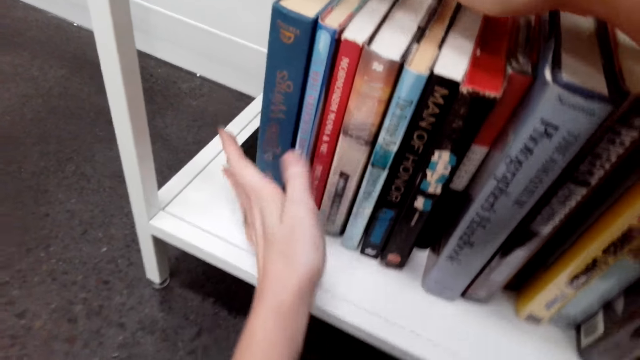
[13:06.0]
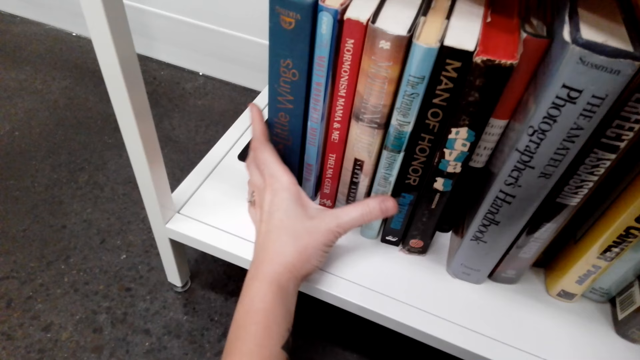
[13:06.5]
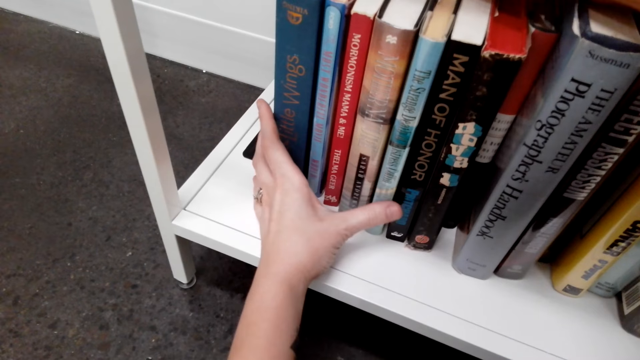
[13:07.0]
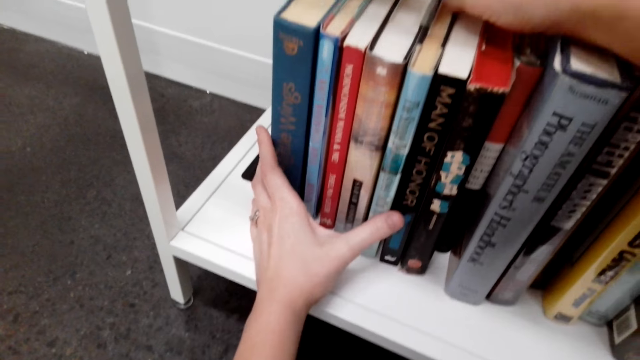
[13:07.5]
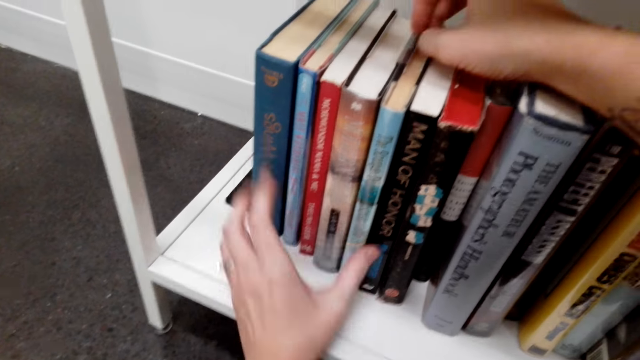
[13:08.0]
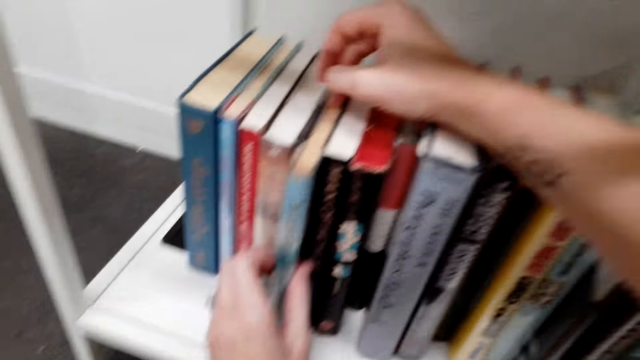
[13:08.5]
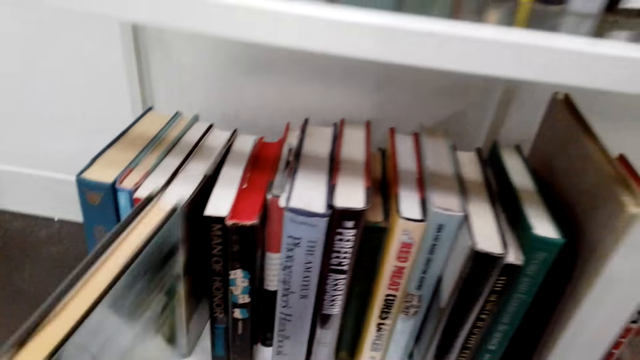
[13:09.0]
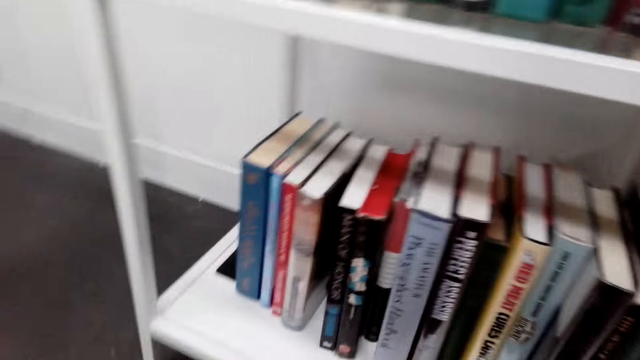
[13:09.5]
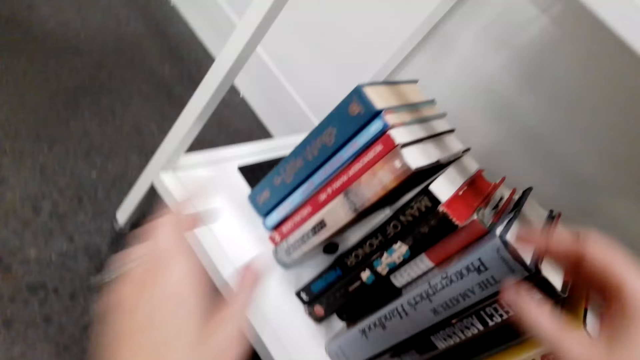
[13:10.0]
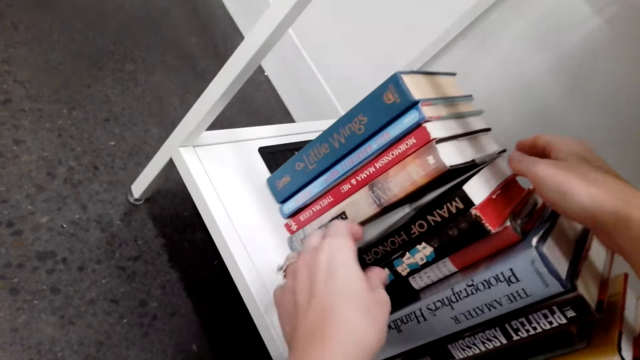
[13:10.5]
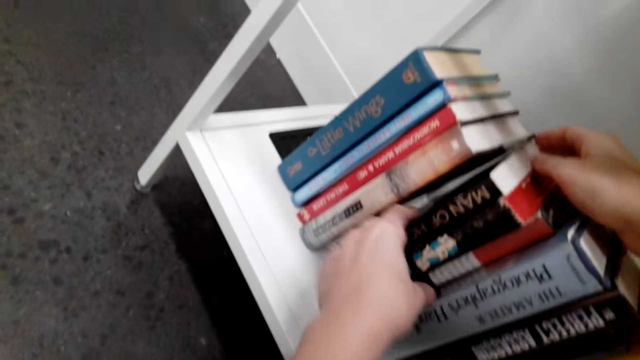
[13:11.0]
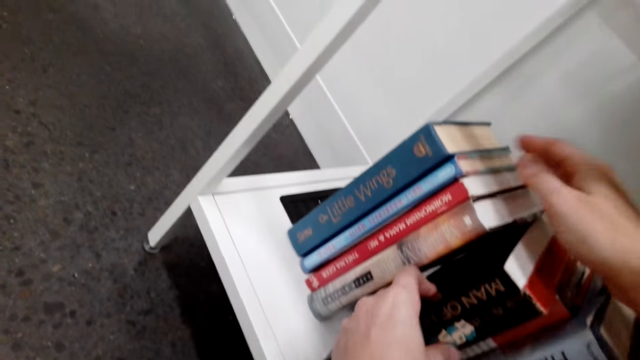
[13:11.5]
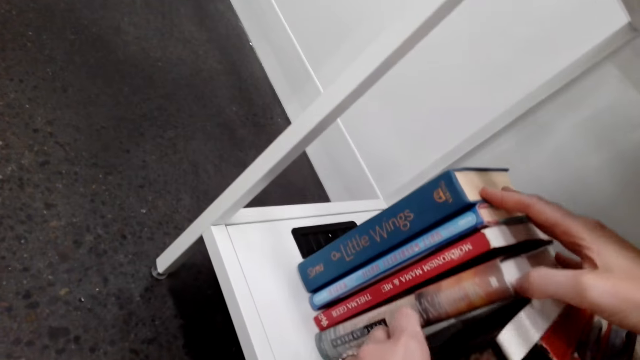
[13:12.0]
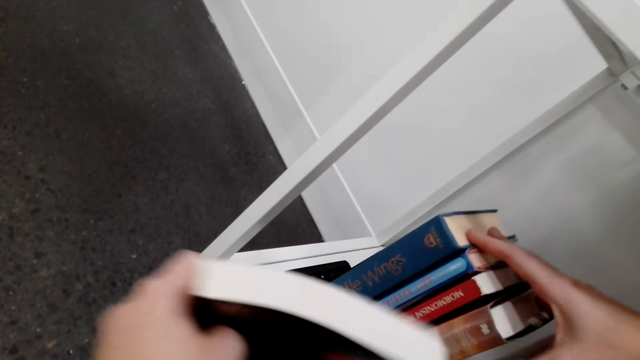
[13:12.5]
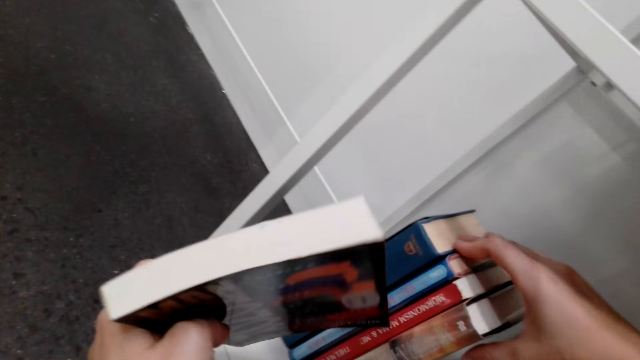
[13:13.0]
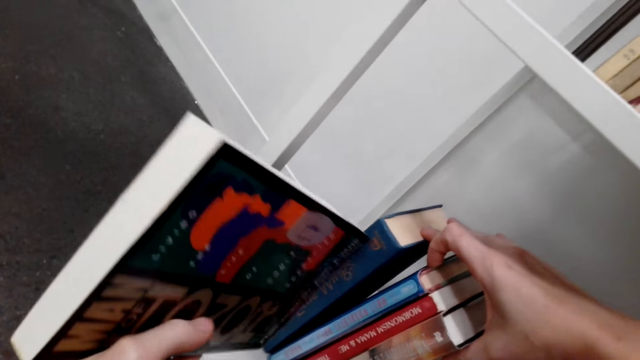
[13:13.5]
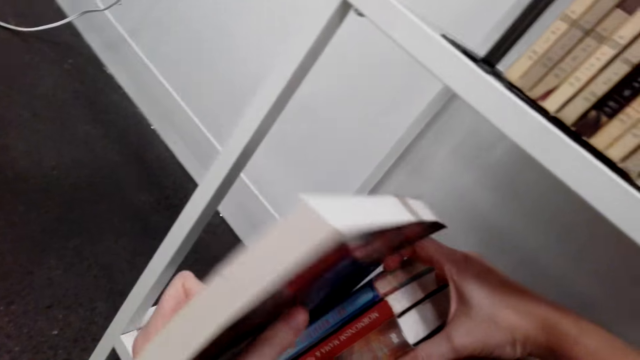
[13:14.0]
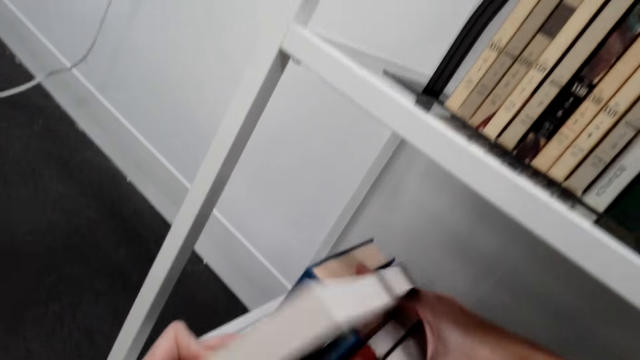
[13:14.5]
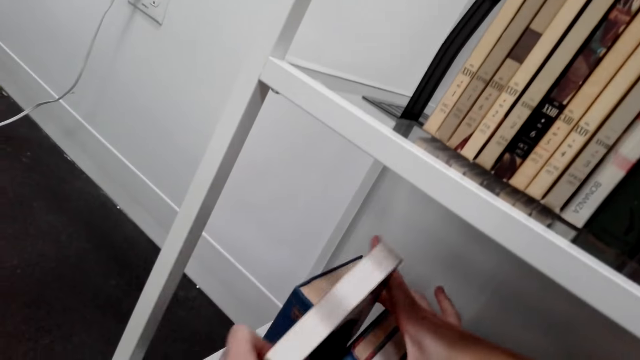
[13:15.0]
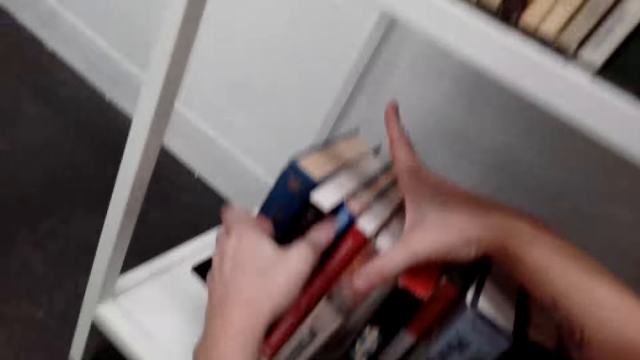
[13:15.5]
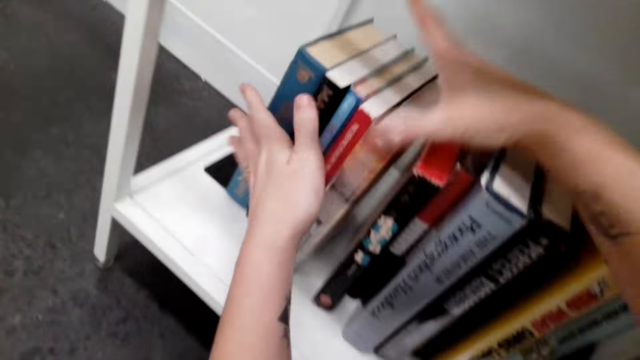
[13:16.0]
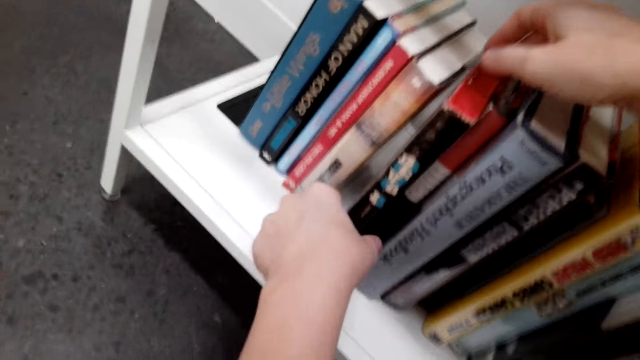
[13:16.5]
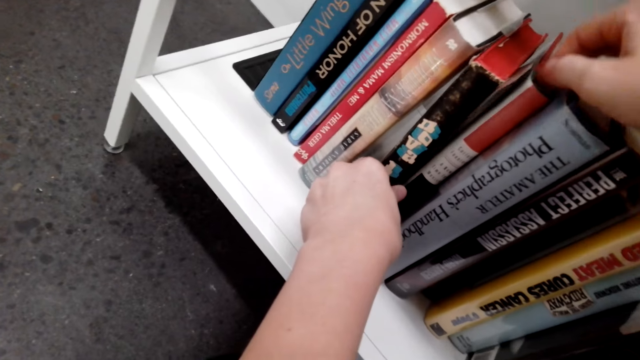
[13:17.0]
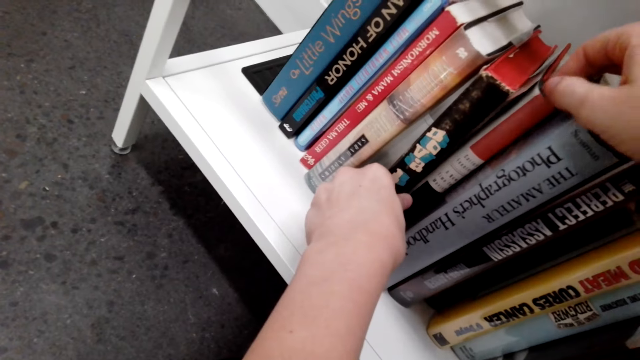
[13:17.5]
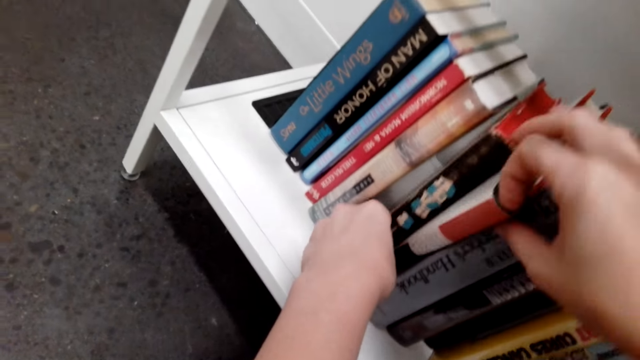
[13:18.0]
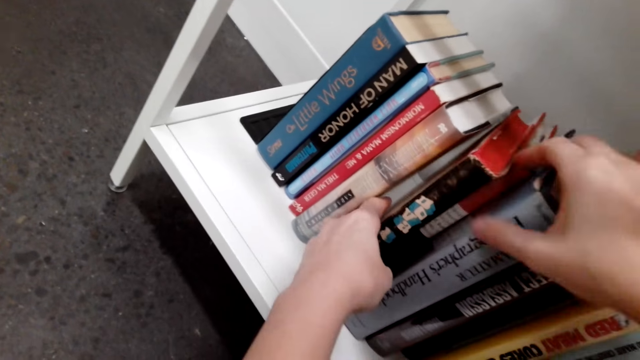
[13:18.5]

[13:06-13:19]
The camera wearer arranges the books in the shelf. They remove a book from the shelf. They move around. They put the book on the floor. They remove a book from the shelf. They move the books in the shelf. They put the book in the shelf. They arrange the books in the shelf.

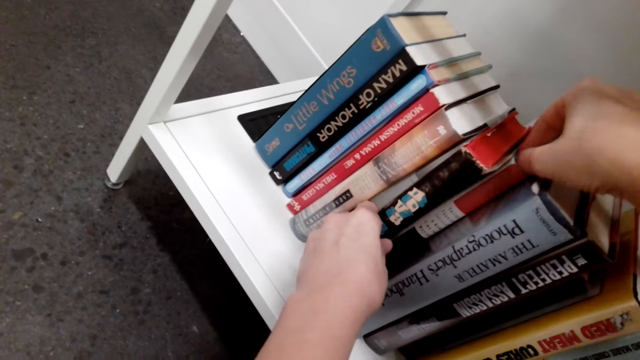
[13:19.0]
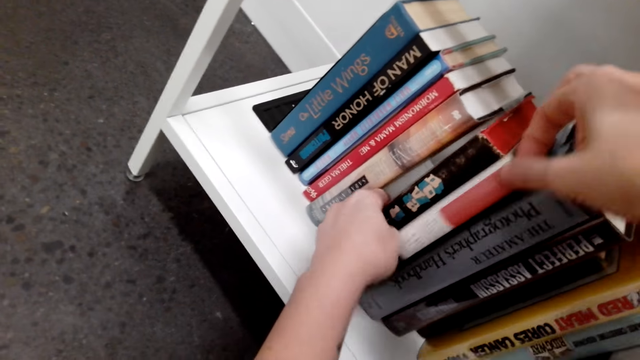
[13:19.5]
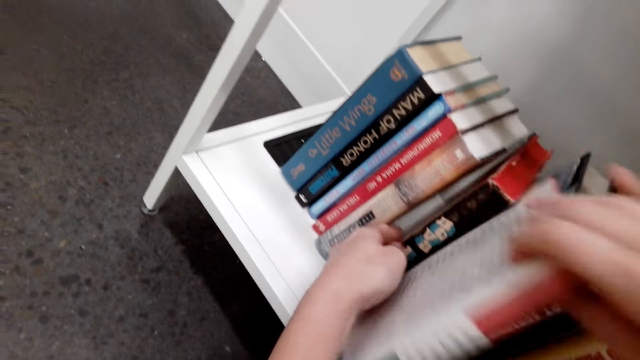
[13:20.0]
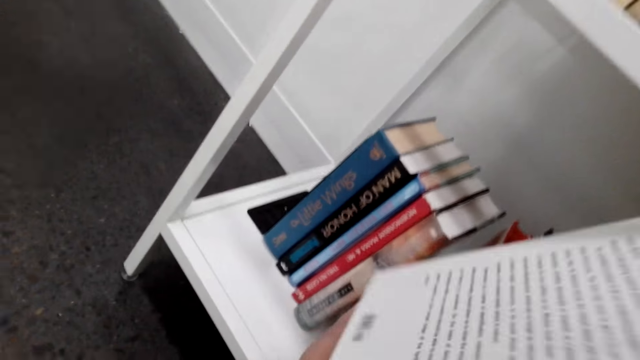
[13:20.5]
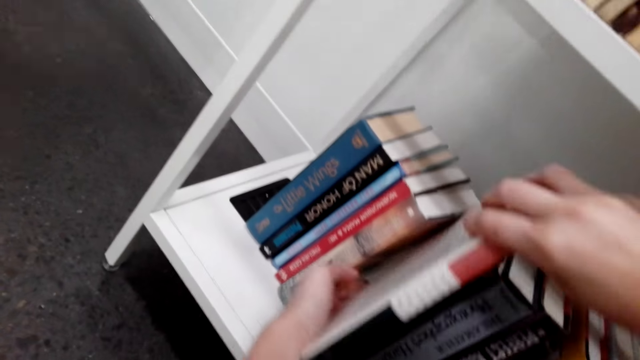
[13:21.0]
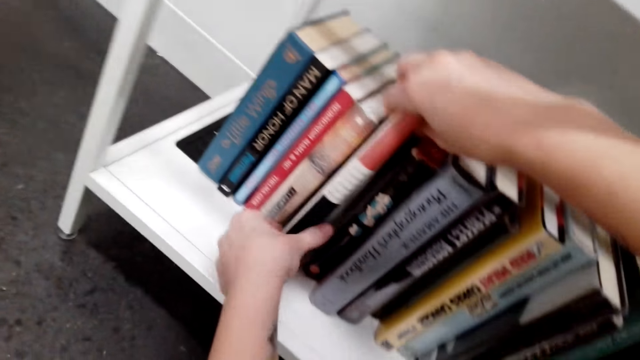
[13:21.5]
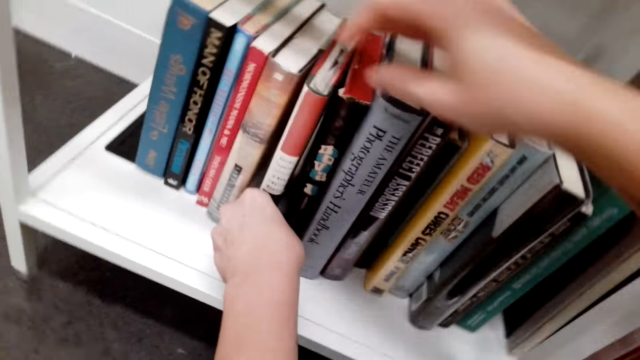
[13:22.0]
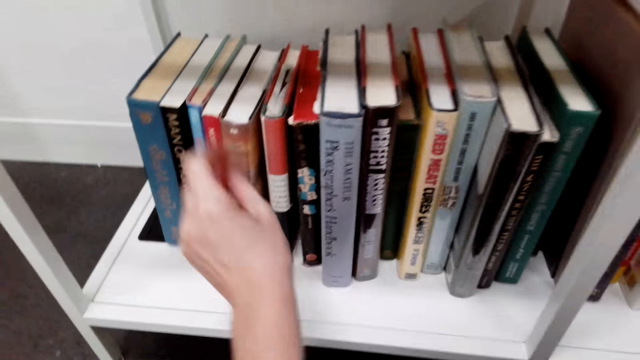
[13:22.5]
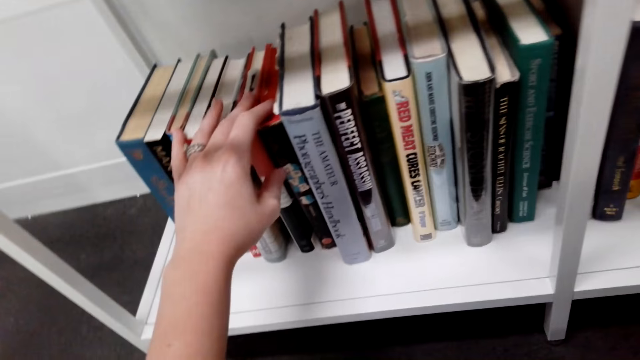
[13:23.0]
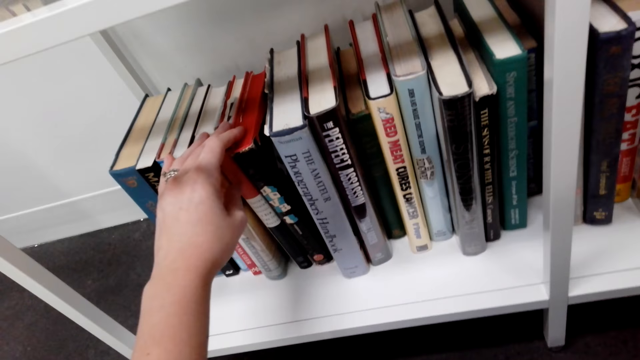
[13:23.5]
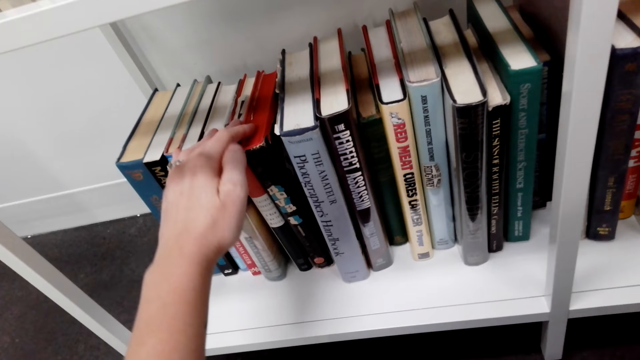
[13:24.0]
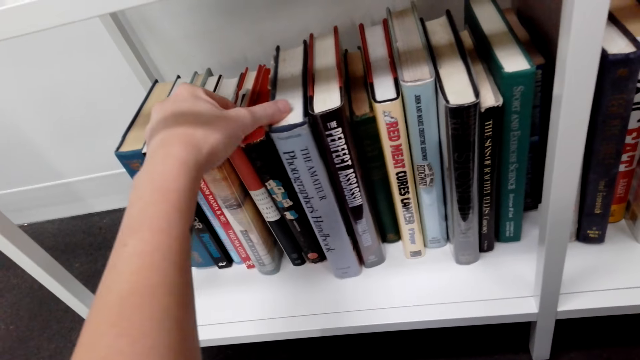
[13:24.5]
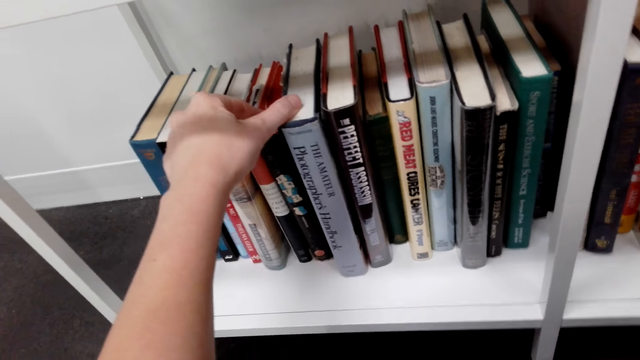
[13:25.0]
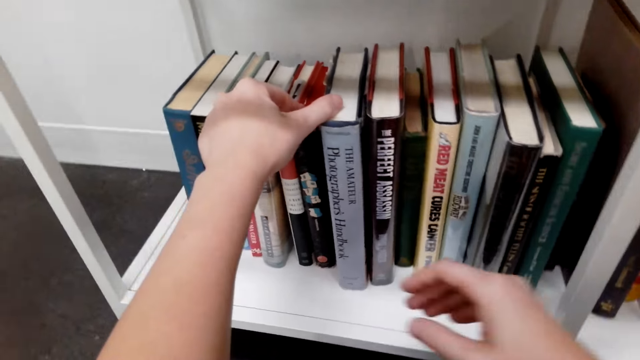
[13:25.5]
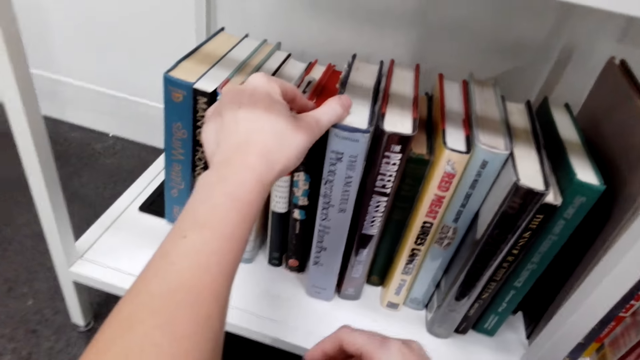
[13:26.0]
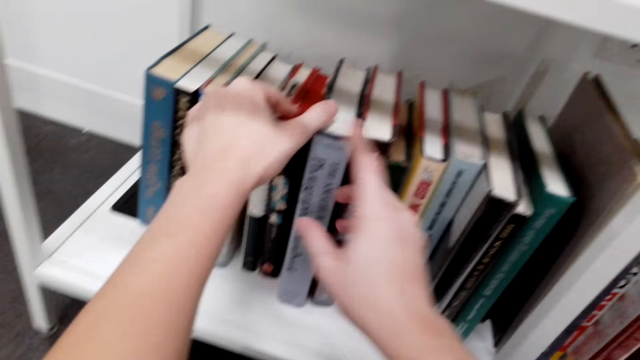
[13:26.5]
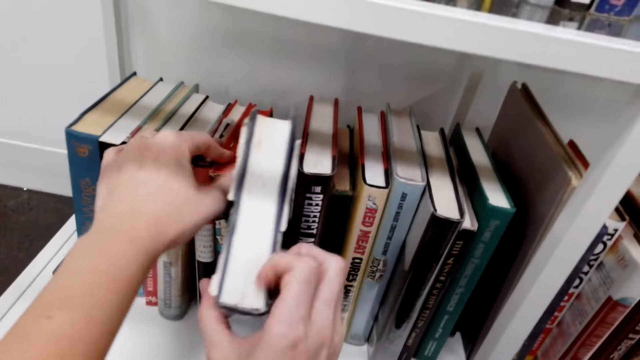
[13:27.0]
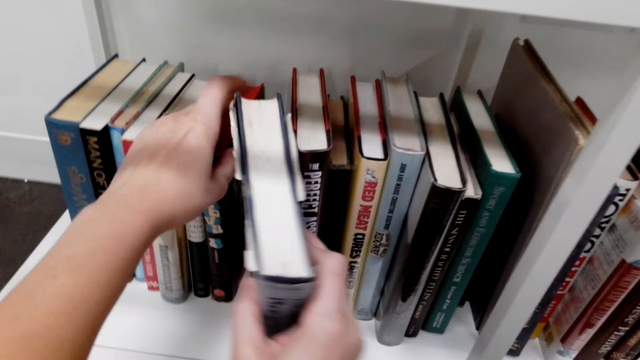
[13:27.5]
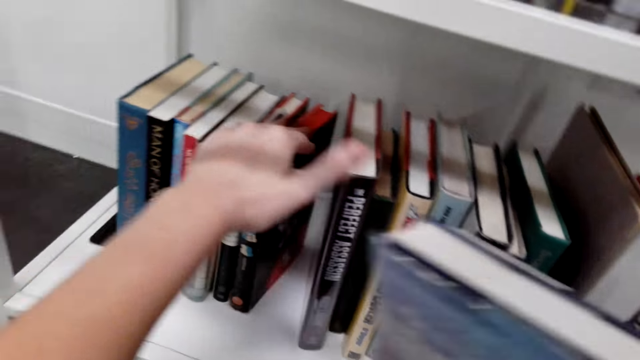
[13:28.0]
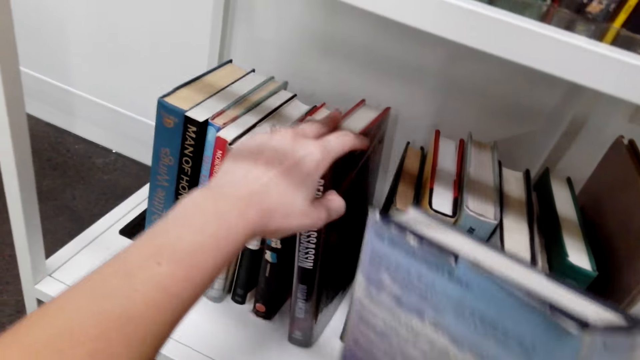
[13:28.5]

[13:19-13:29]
The camera wearer removes a book from the shelf. They move the books in the shelf. They put the book in the shelf. They move the books in the shelf. They look at the books. They remove a book from the shelf. They move the books in the shelf.
